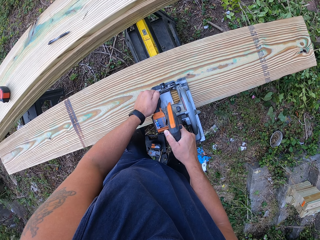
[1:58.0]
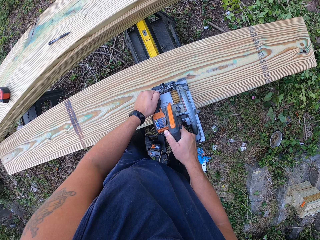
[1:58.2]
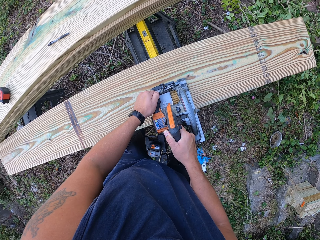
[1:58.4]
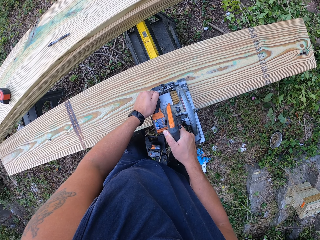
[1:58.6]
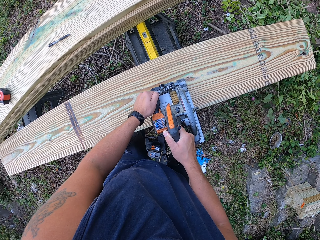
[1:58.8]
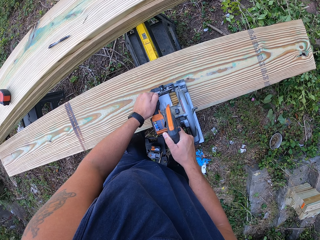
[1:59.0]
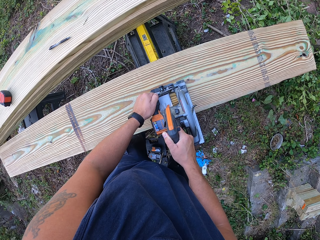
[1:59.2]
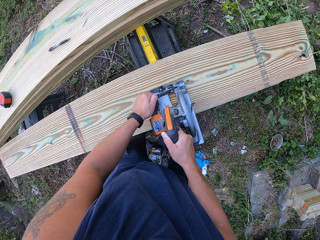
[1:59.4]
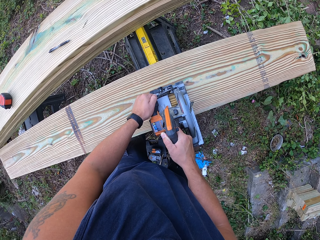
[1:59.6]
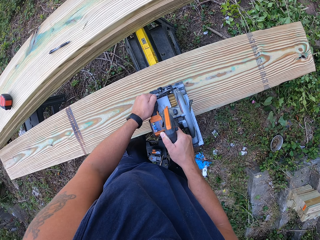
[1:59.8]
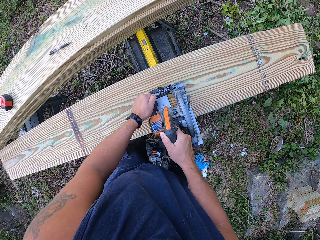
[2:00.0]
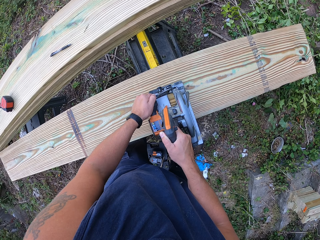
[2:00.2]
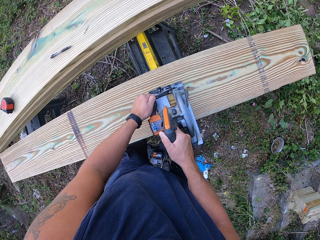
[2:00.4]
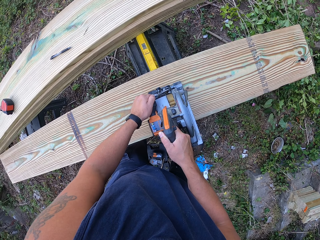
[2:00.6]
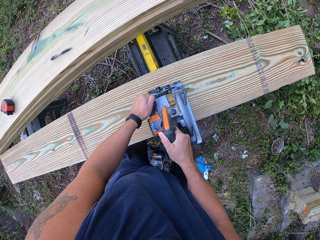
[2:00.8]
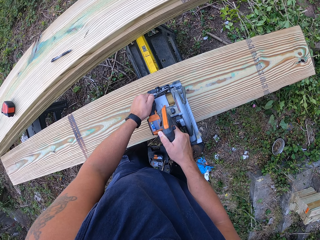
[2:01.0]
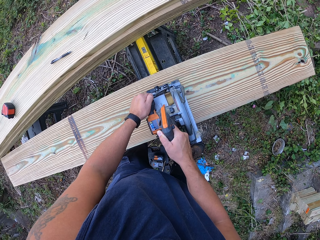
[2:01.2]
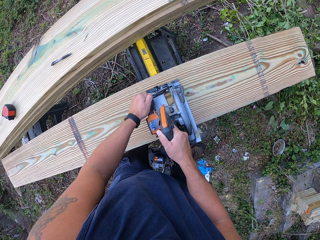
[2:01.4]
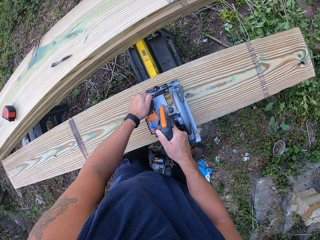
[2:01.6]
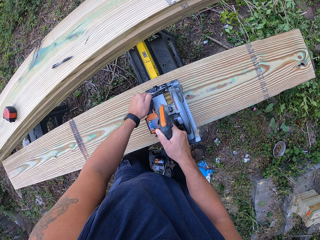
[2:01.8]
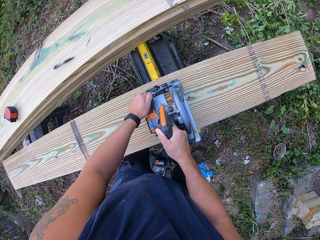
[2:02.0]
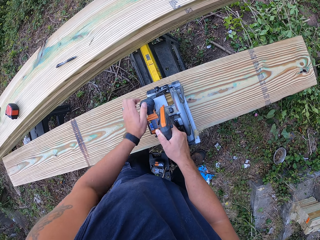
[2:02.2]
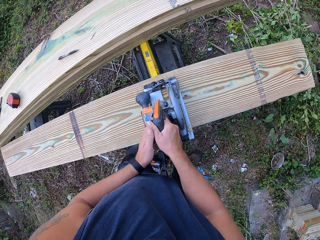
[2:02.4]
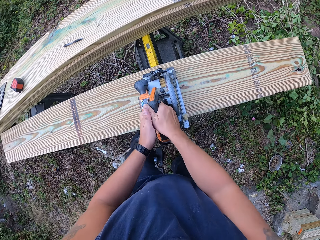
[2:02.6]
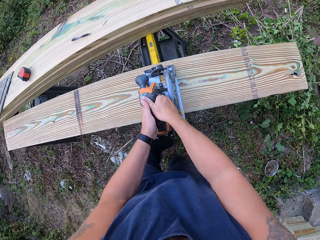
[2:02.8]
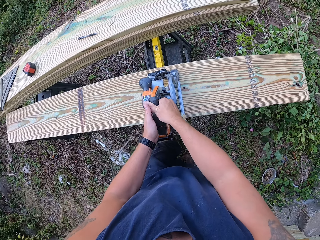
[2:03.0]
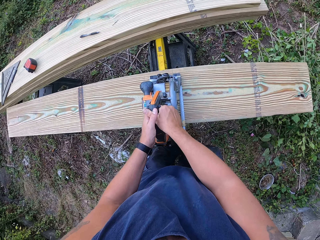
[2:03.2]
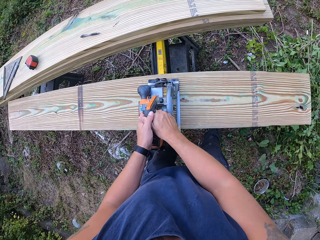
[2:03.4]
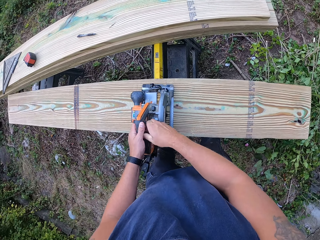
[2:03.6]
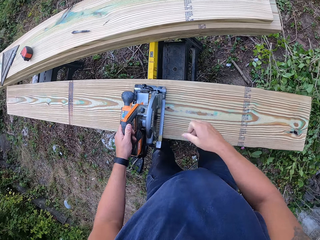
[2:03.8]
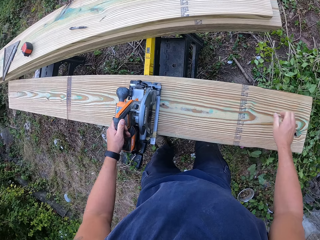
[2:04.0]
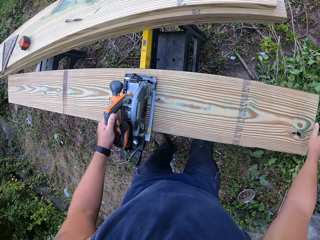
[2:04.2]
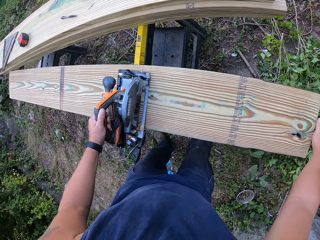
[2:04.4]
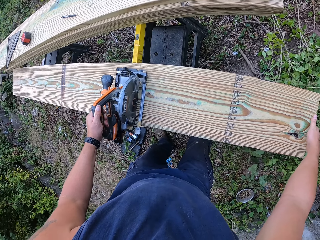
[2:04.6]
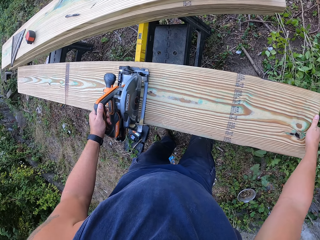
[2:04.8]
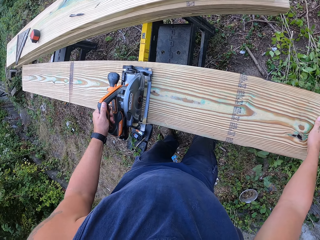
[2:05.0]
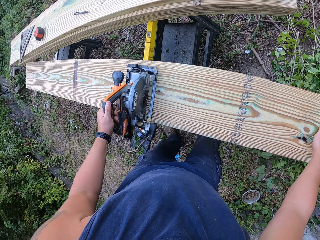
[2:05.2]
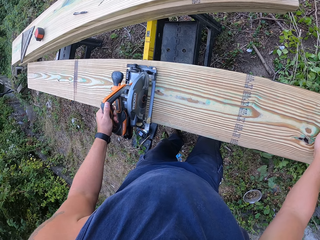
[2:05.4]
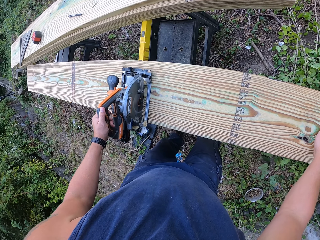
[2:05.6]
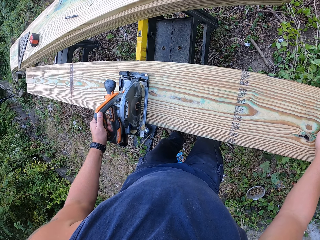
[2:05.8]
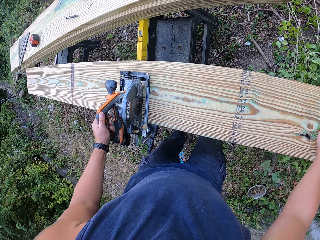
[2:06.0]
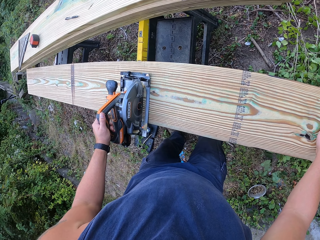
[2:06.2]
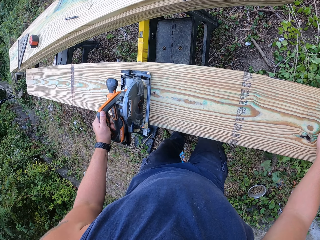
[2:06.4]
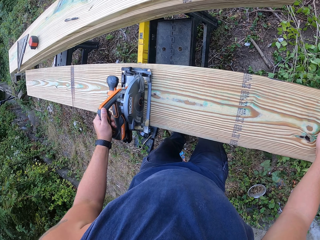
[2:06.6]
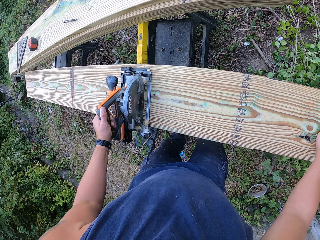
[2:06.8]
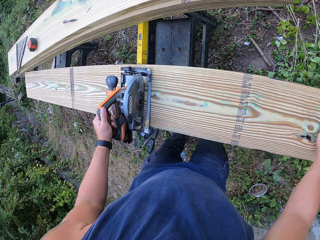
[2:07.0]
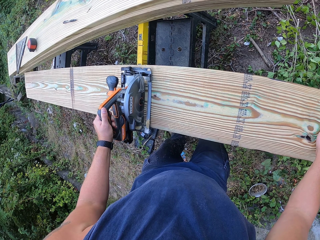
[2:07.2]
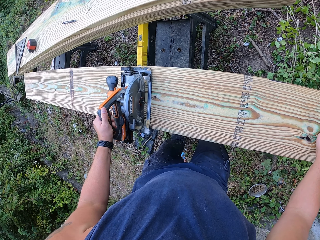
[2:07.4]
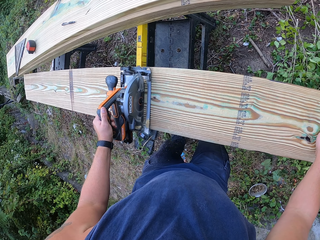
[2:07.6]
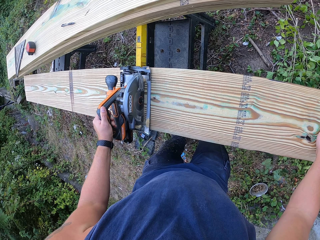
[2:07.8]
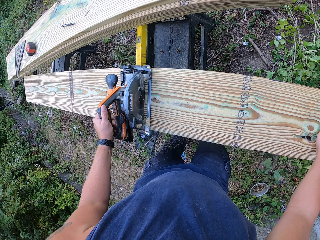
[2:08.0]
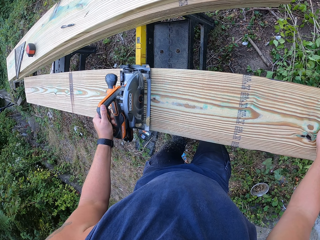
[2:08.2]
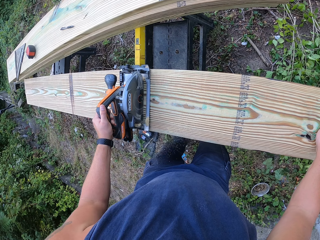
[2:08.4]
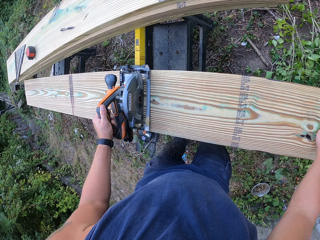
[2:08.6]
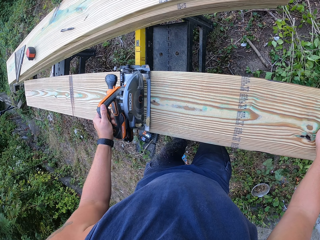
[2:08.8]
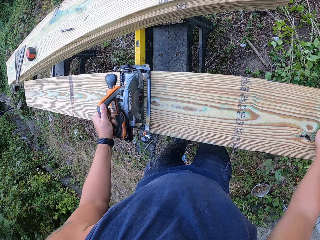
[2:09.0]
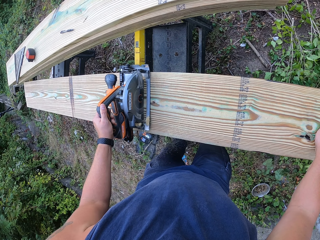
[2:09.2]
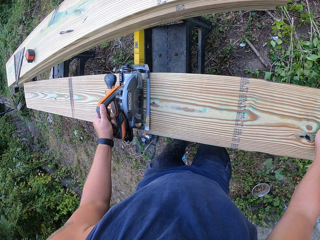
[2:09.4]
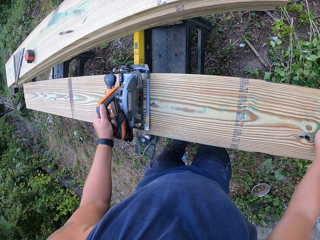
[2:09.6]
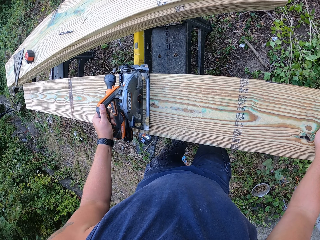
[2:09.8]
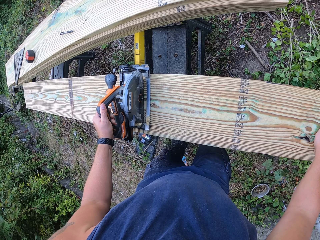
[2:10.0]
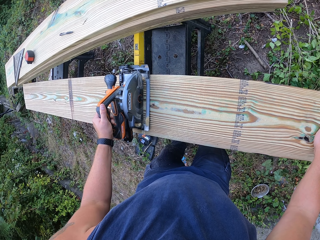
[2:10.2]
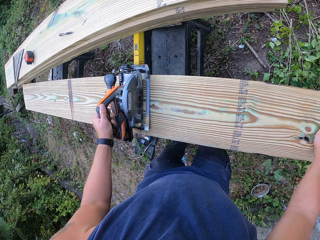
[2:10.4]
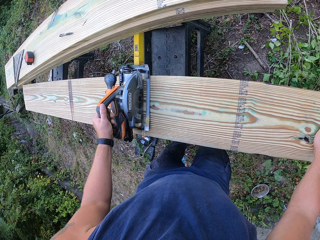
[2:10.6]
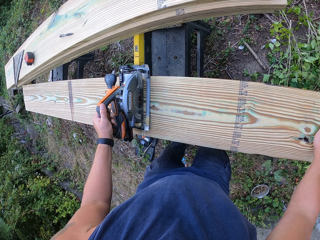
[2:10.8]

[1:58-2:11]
The camera wearer touches the first plank of wood with his right hand. He cuts the first plank of wood with the circular saw in his left hand.

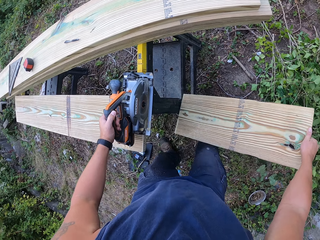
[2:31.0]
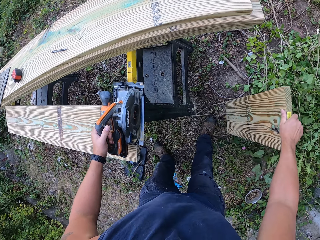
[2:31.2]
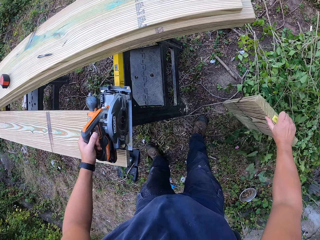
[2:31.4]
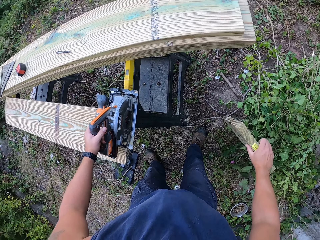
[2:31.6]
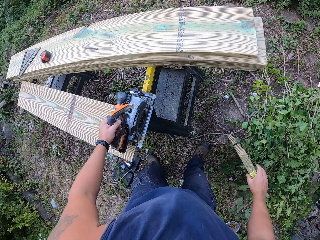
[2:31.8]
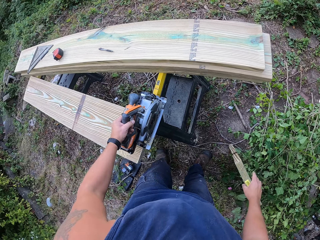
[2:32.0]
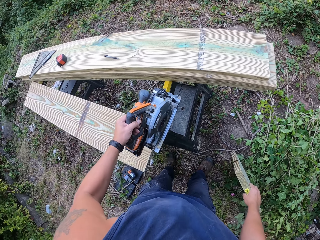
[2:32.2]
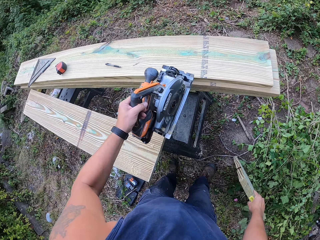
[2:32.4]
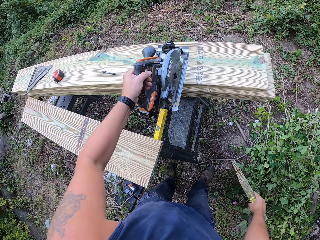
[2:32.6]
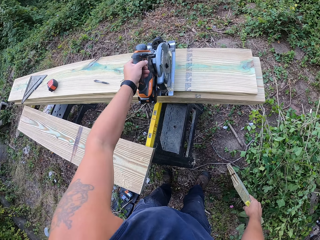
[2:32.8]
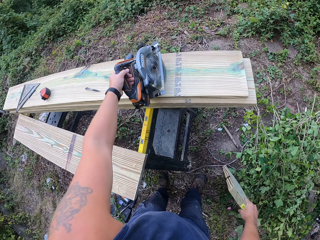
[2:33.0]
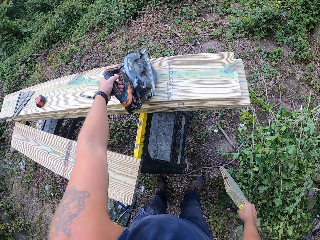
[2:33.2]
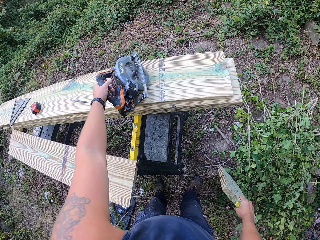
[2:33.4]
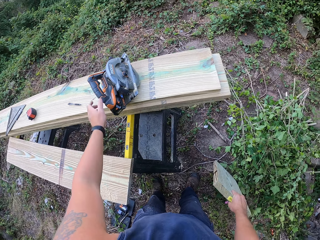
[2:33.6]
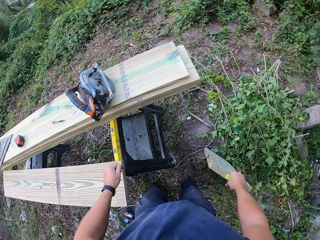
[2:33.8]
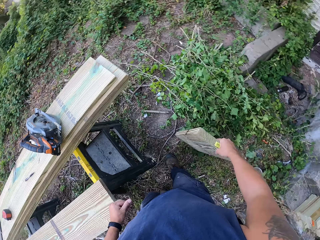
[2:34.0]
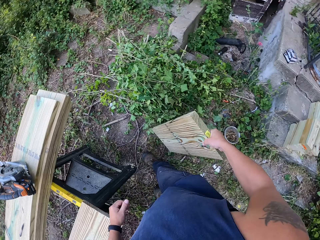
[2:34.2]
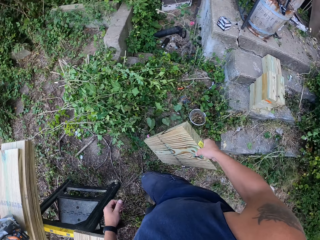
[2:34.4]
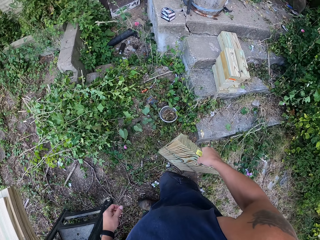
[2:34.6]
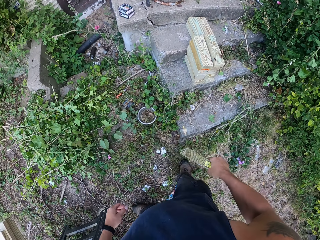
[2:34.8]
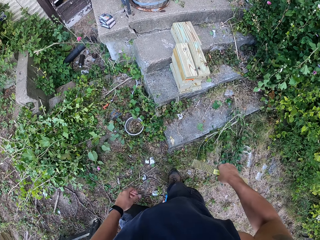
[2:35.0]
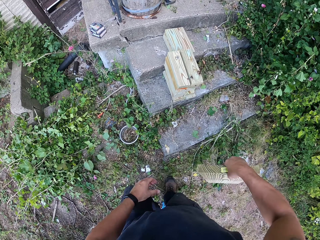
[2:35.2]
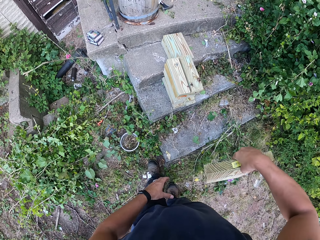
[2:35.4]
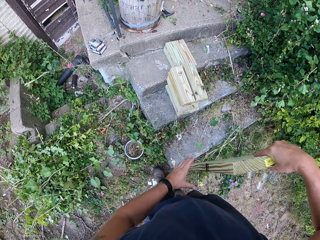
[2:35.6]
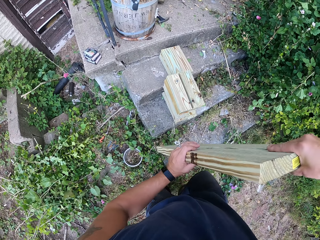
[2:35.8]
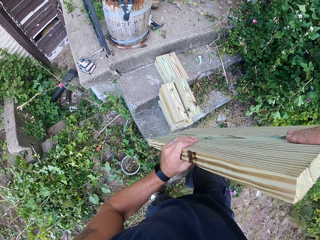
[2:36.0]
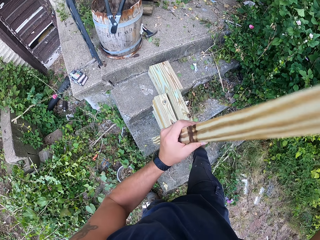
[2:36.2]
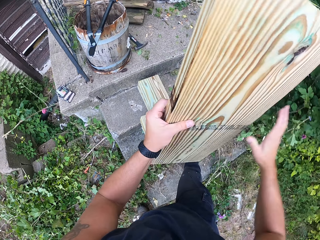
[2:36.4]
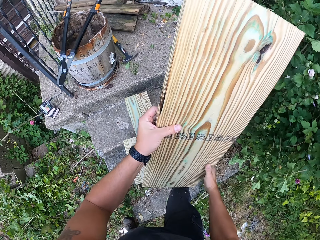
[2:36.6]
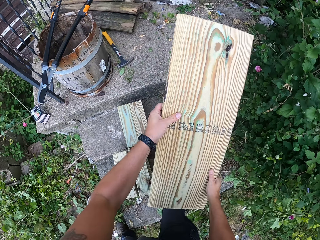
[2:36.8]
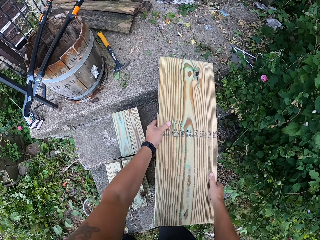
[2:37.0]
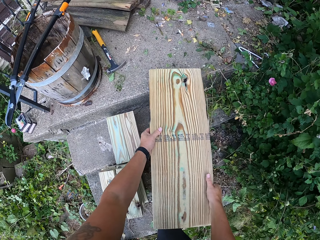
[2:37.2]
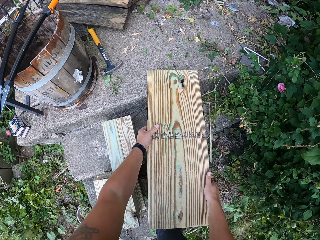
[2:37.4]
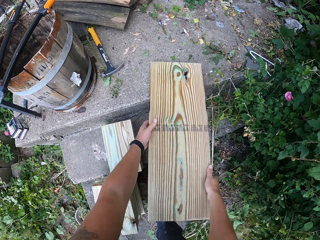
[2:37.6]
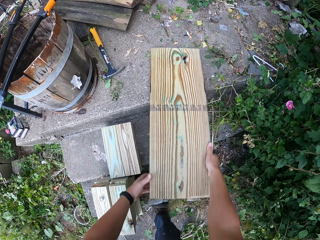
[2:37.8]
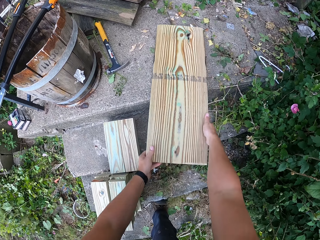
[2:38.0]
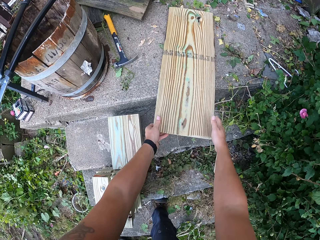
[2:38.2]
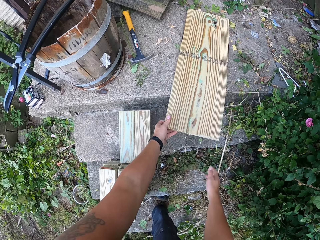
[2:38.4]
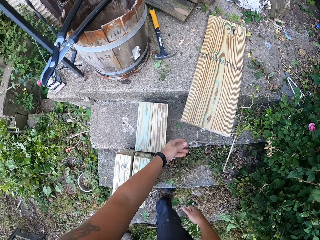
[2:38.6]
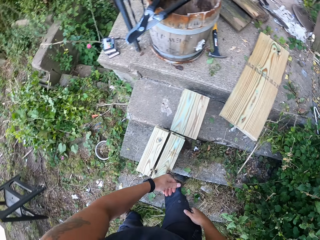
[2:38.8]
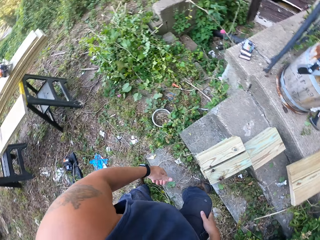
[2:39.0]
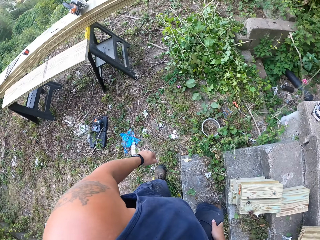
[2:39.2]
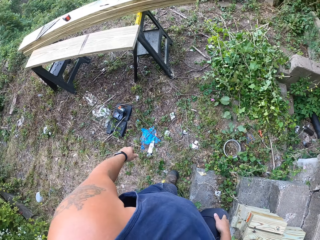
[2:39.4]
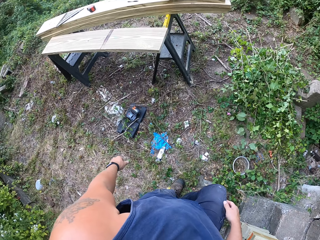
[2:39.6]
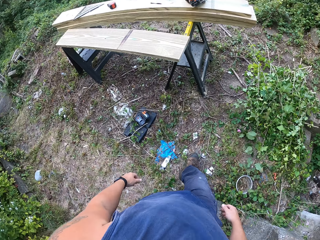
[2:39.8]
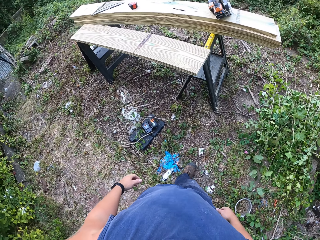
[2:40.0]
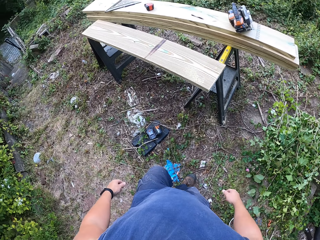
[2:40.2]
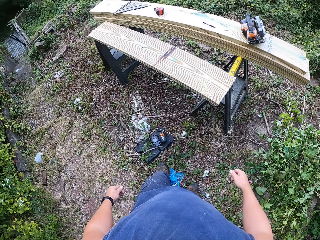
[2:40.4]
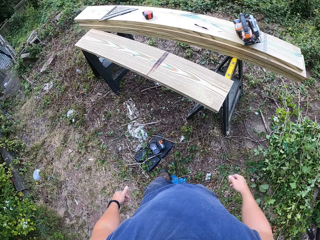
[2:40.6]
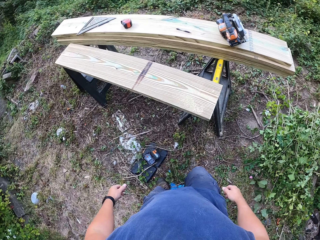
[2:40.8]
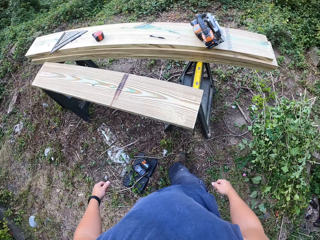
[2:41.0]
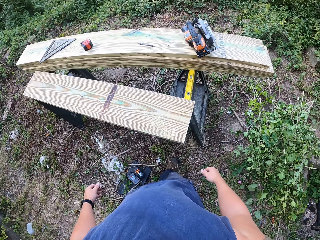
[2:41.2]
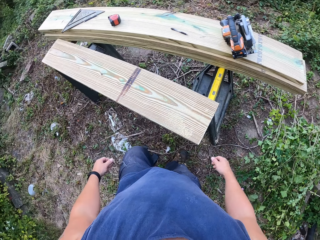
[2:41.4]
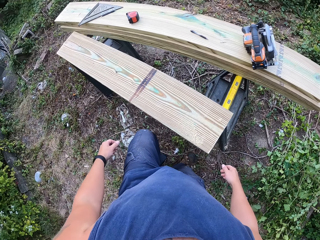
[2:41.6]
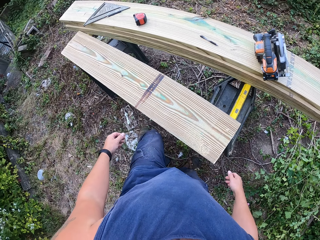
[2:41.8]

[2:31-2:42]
The camera wearer places the circular saw on the second plank of wood with his left hand. He takes the cut part of the polished wood on a staircase. He places the portion of wood on the staircase with both of his hands.
